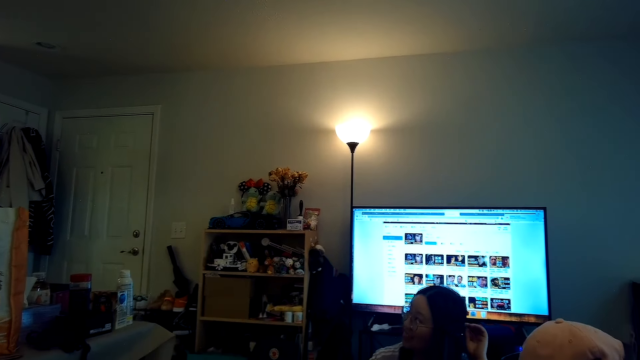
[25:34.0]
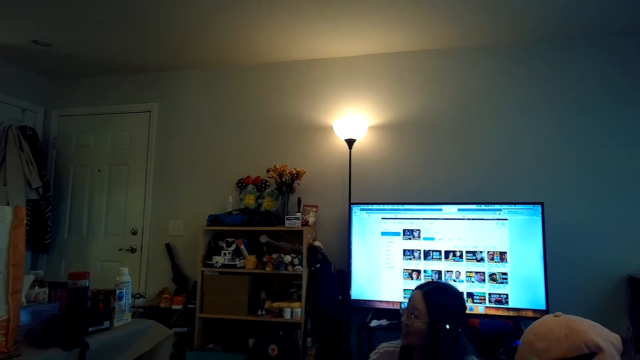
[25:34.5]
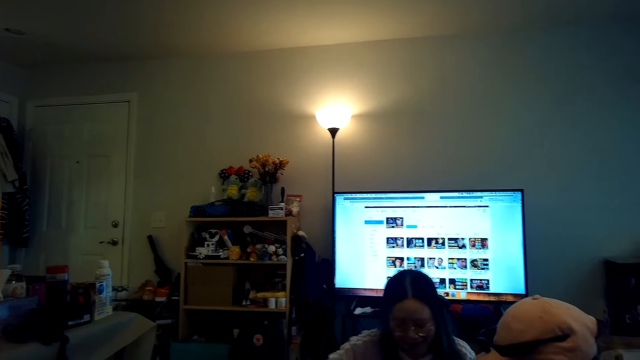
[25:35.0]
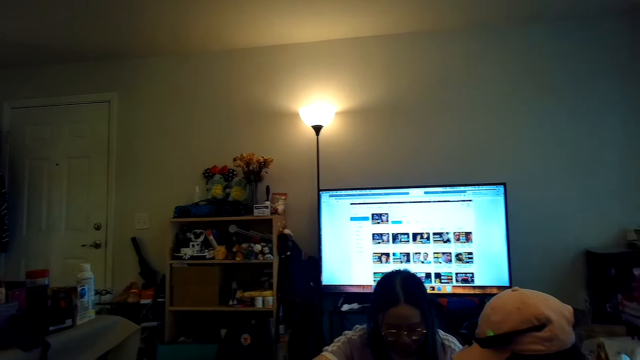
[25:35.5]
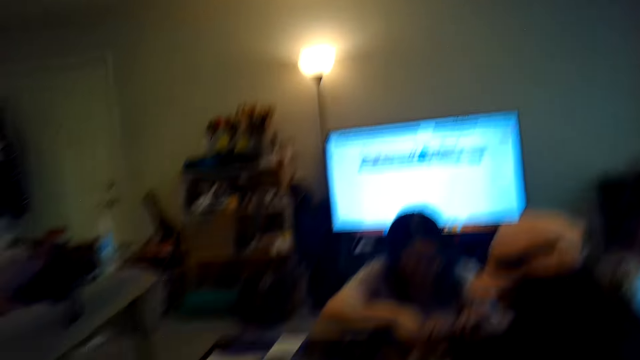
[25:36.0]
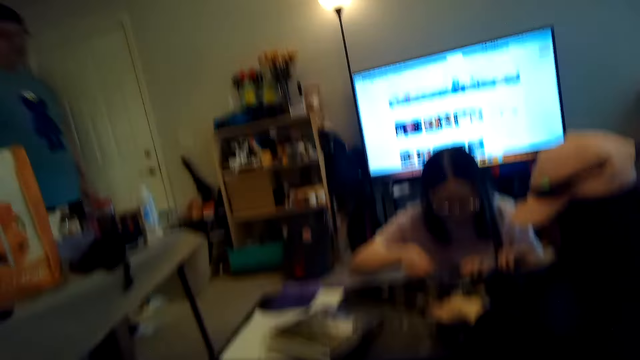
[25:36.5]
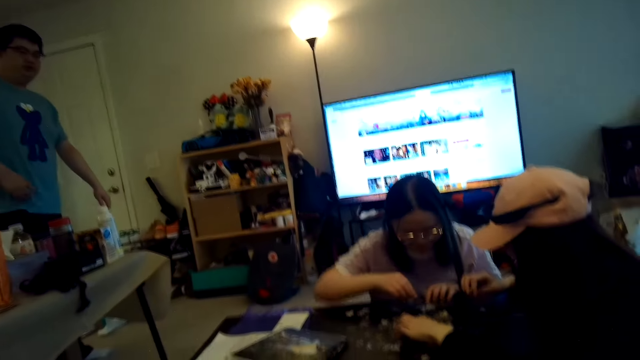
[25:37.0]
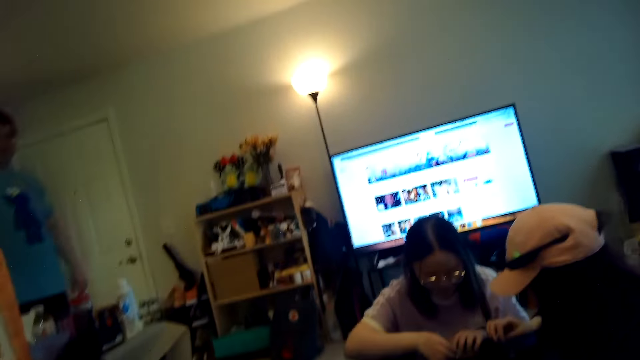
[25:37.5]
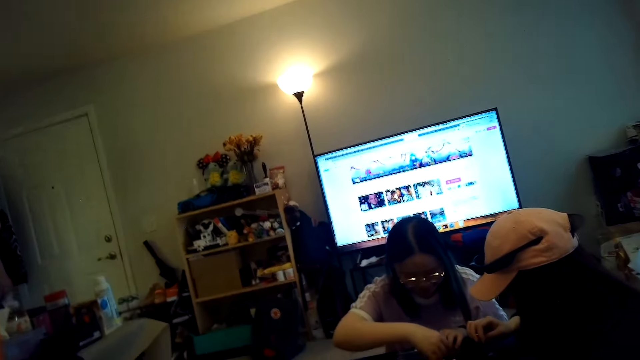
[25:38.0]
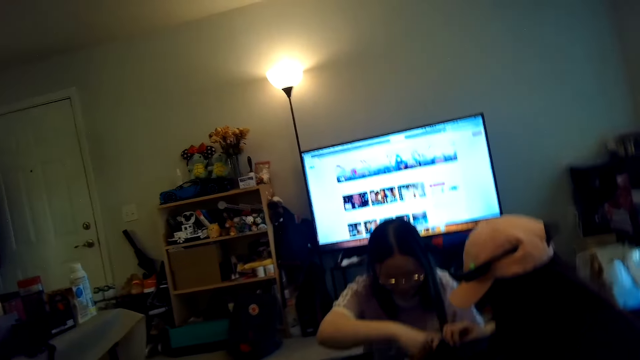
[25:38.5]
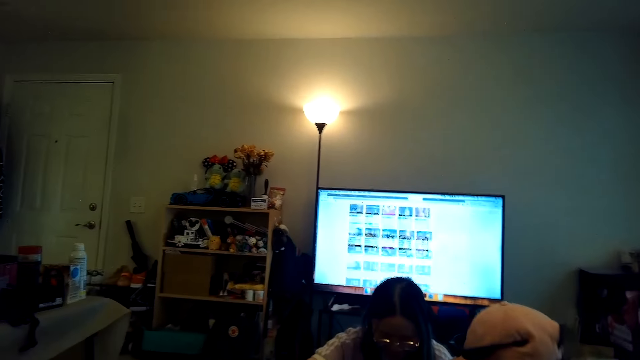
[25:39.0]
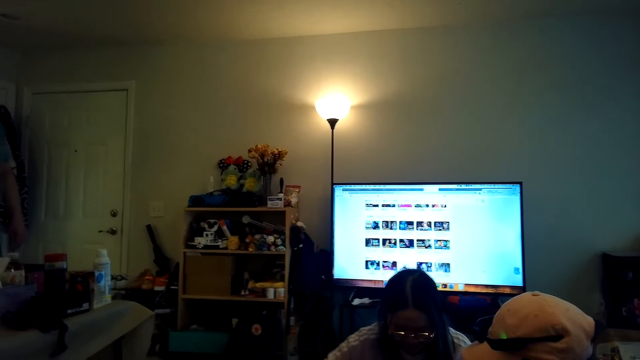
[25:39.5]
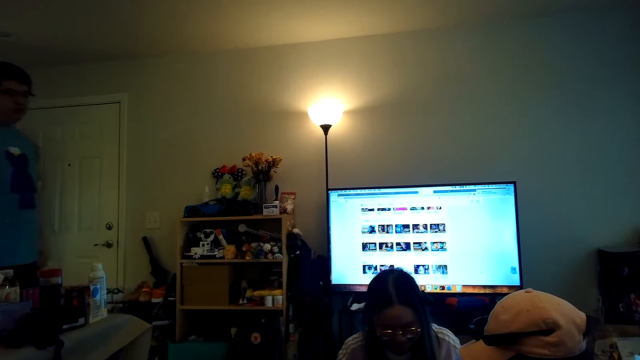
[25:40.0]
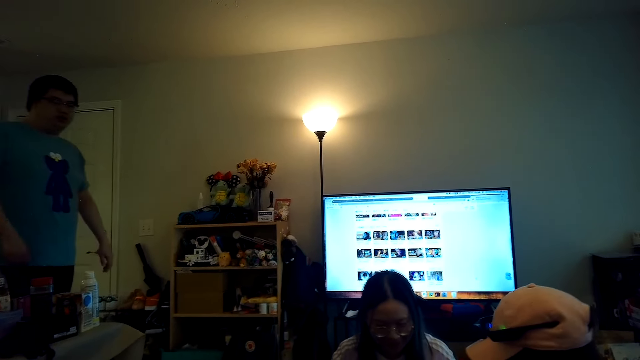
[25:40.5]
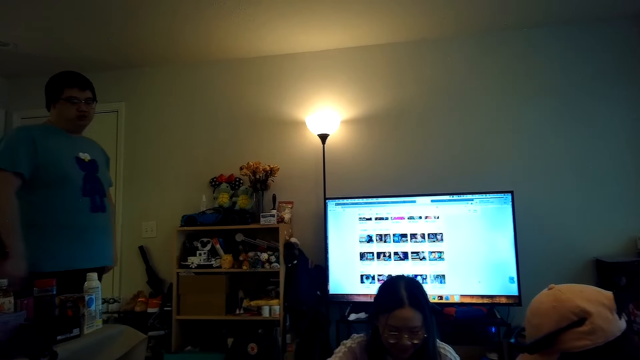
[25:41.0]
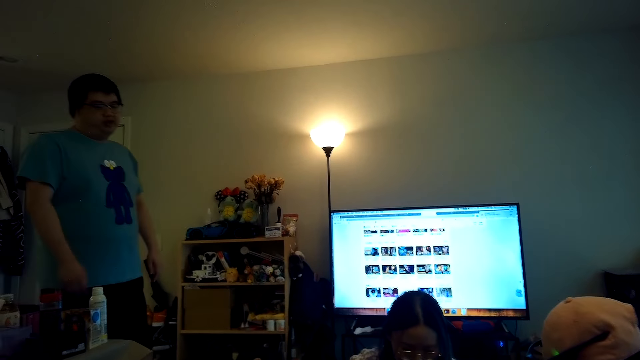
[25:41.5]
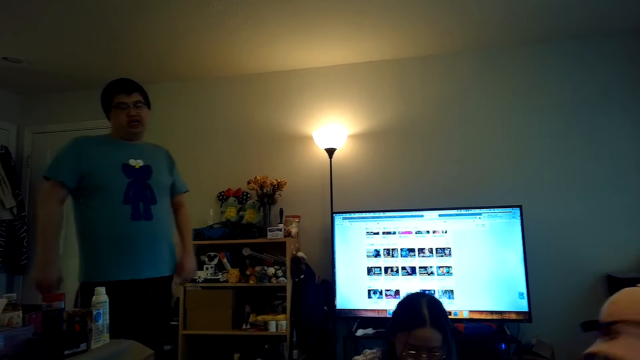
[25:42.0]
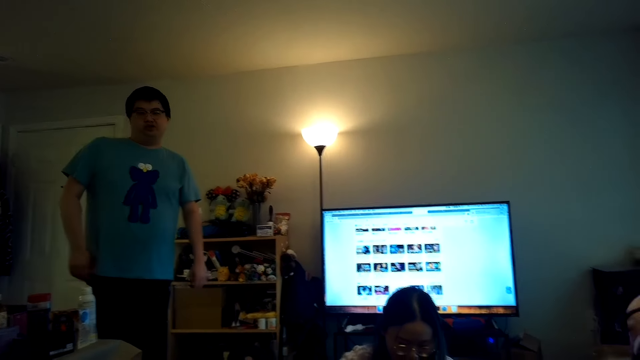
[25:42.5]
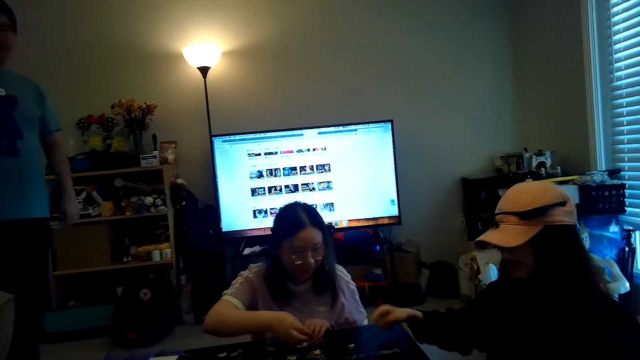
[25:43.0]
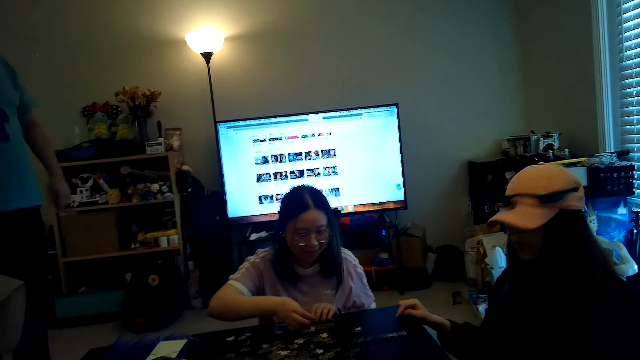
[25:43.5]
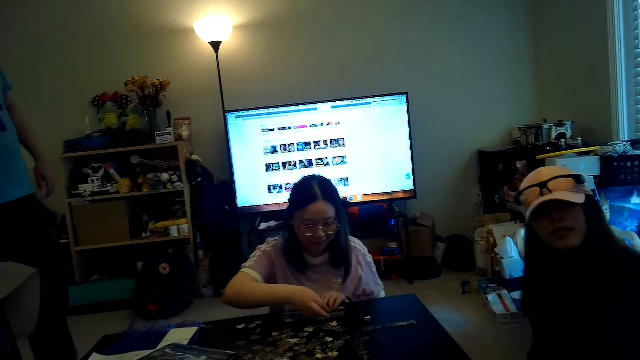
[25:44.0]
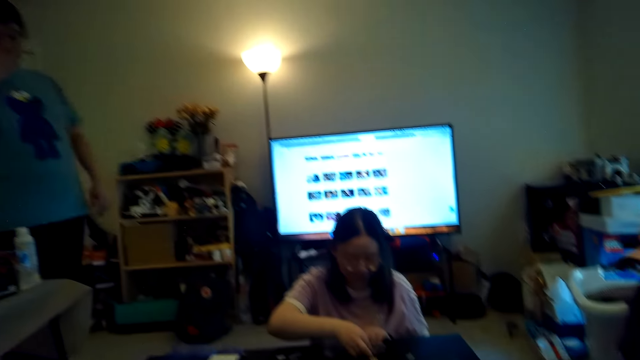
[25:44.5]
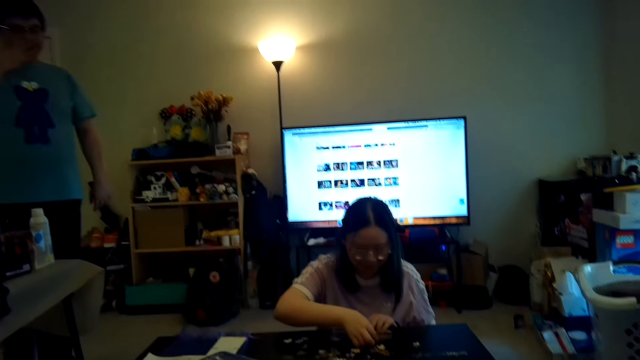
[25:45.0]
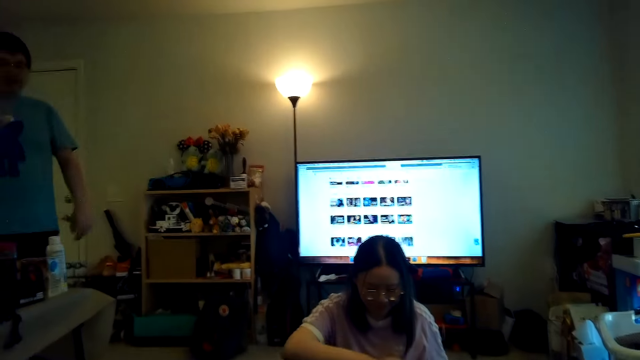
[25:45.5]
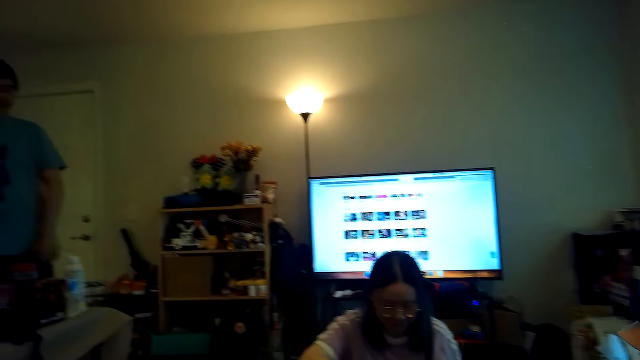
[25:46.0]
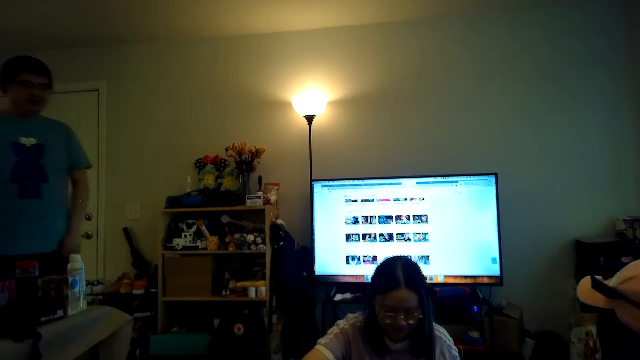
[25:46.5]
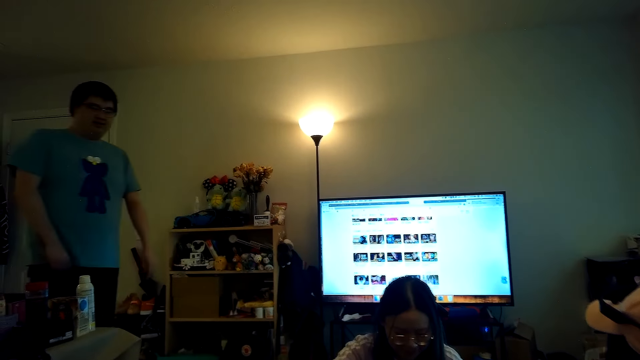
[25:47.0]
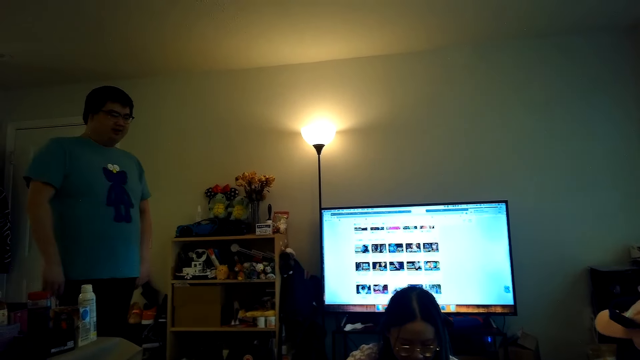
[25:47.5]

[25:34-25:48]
A person talks to the camera wearer.

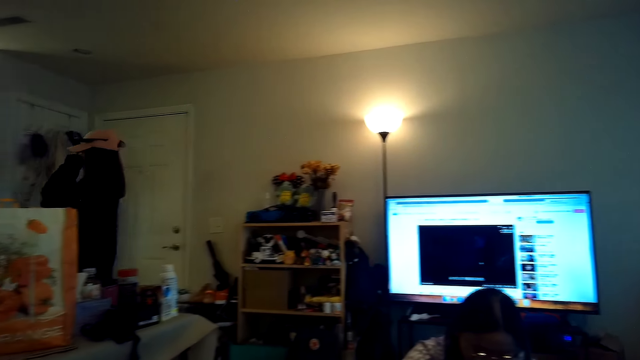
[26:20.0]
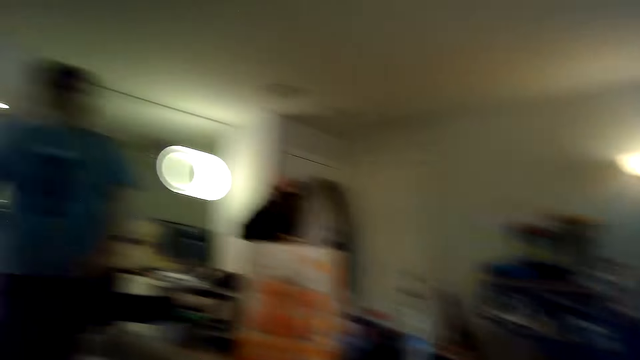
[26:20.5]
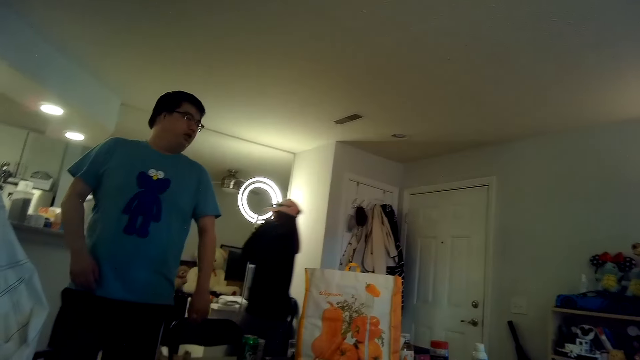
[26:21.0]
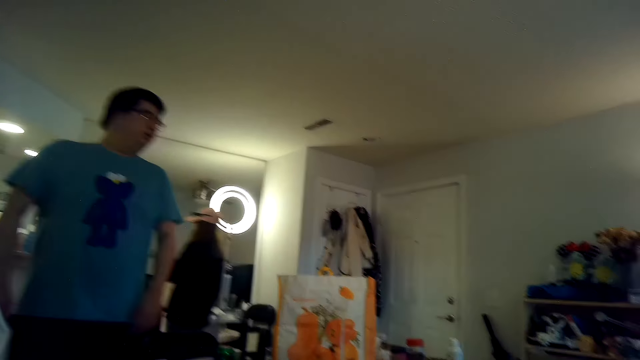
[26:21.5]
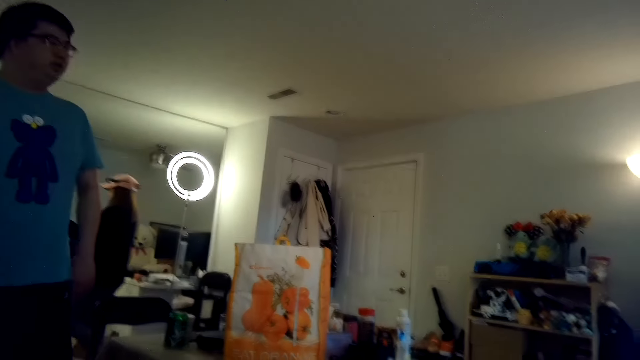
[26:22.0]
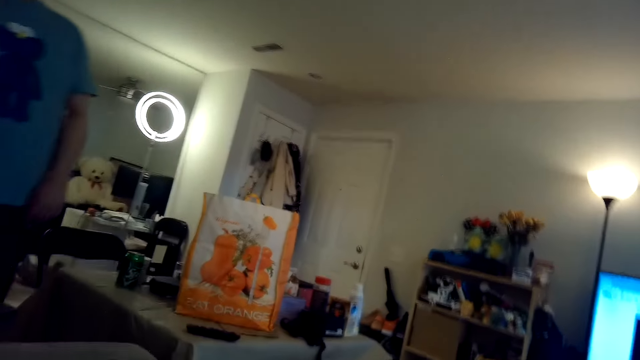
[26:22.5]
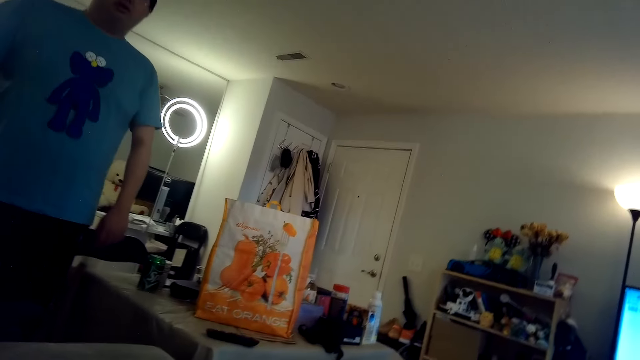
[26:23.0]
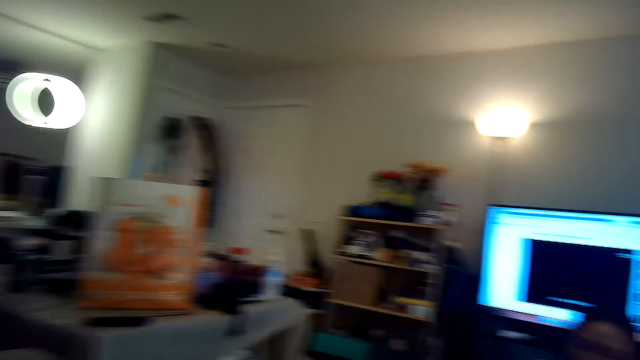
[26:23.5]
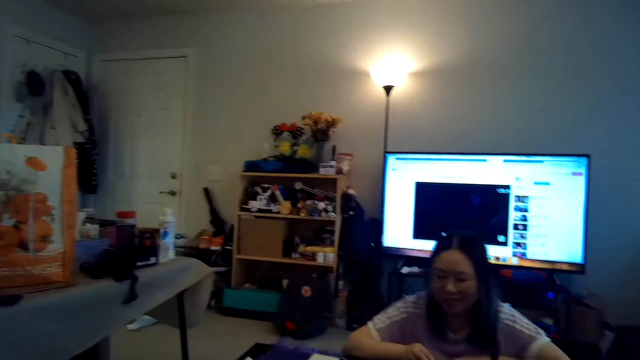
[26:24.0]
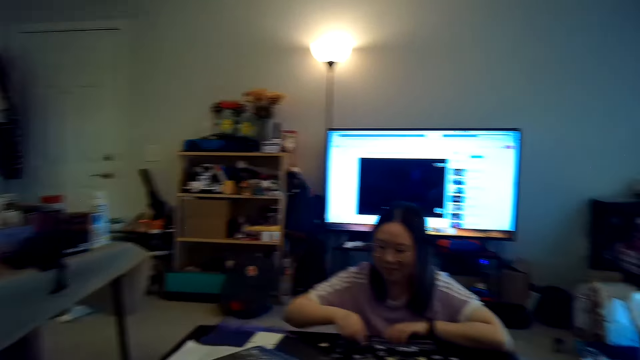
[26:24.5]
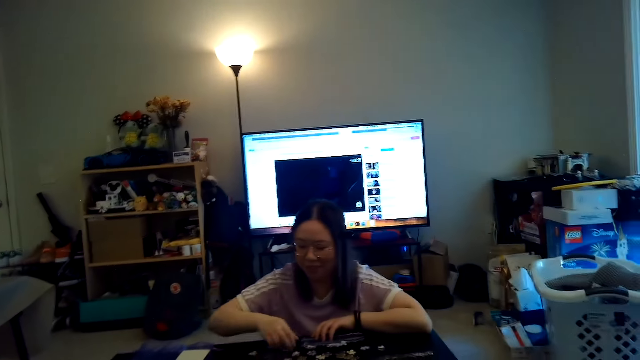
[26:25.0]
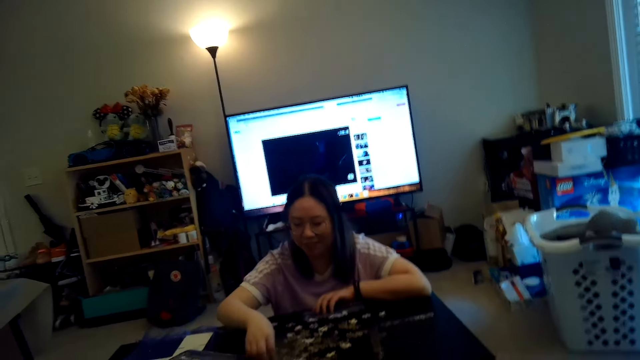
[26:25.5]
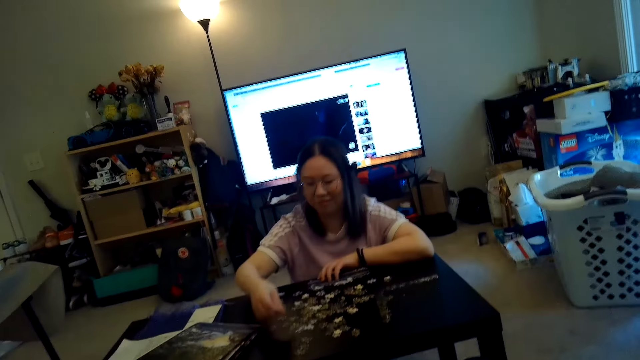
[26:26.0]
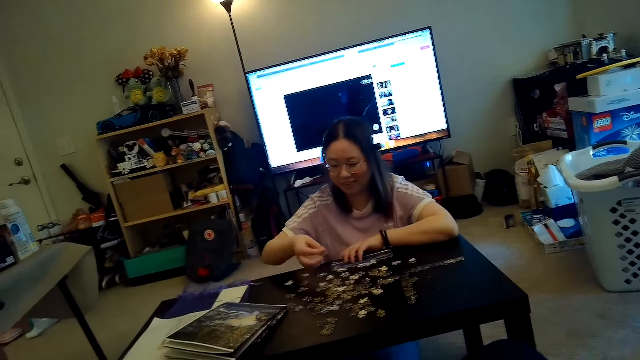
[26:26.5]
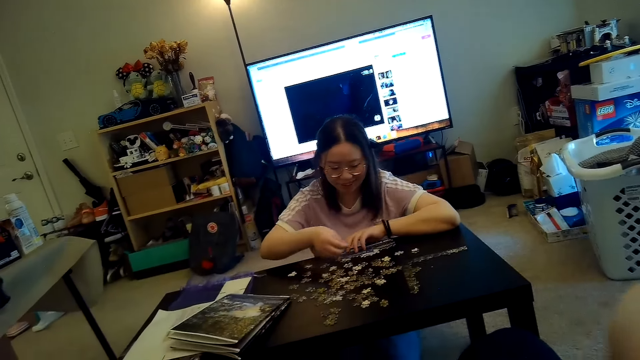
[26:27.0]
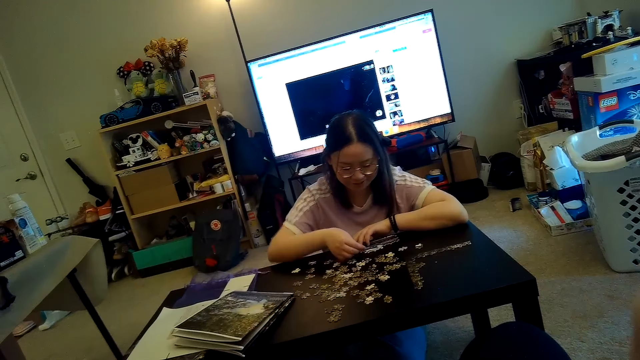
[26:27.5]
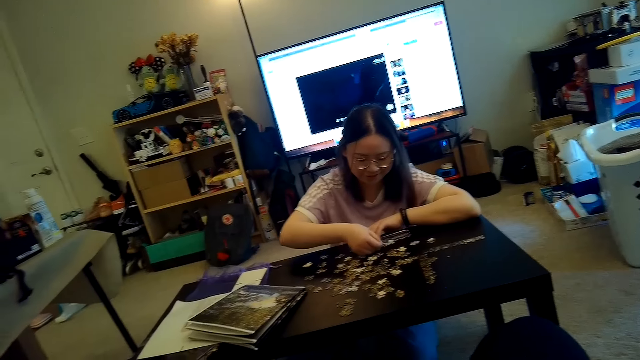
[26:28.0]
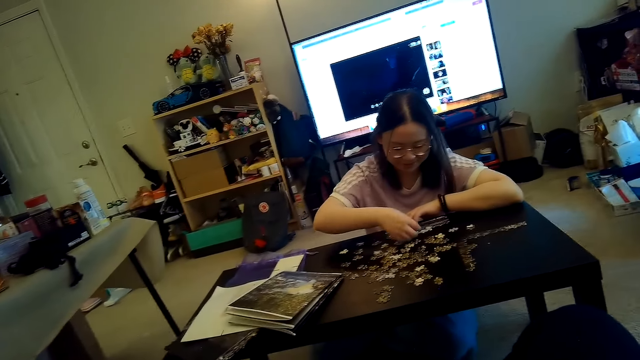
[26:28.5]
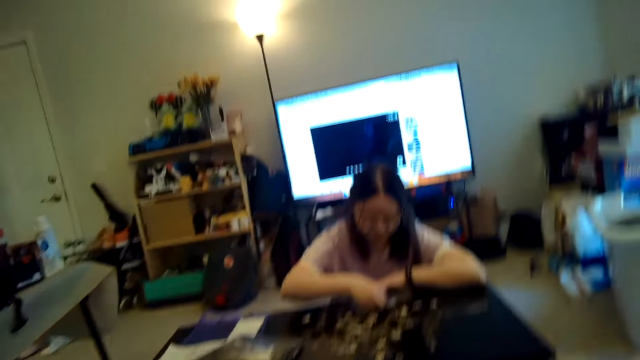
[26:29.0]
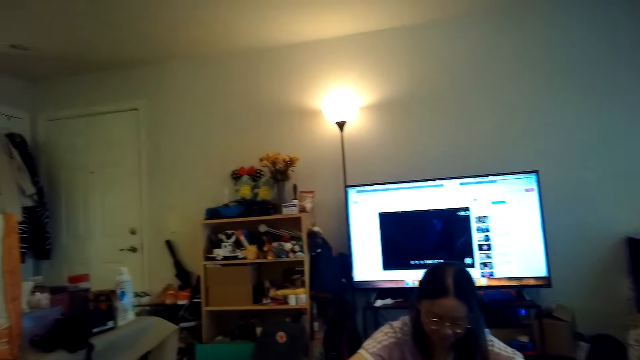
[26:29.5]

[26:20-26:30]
A person stands and walks near the kitchen. The camera wearer talks to another person.
